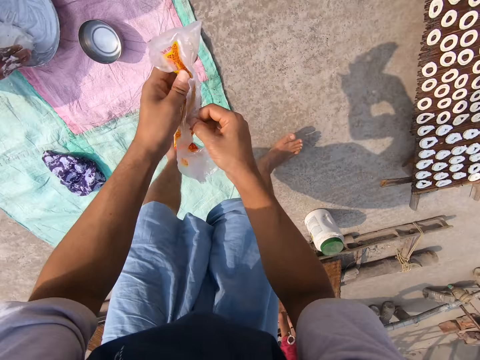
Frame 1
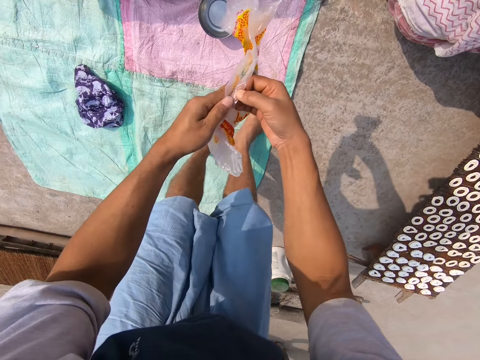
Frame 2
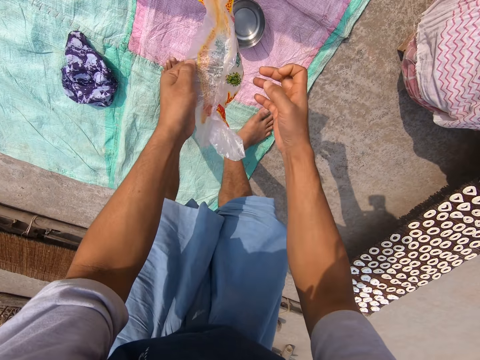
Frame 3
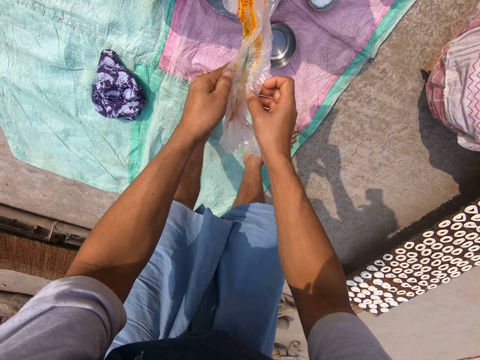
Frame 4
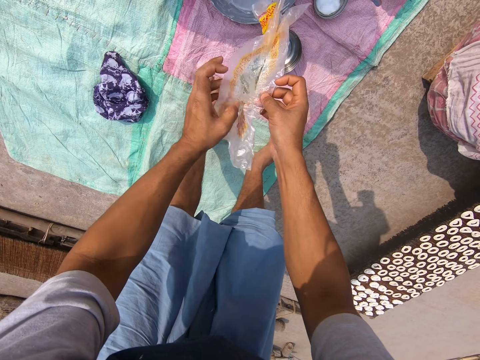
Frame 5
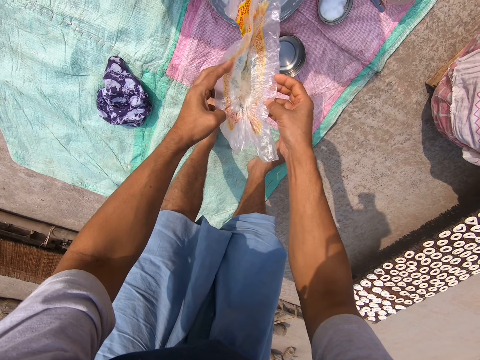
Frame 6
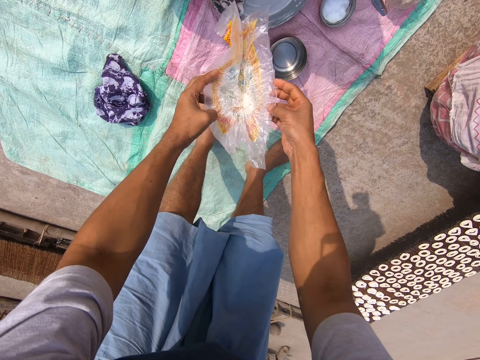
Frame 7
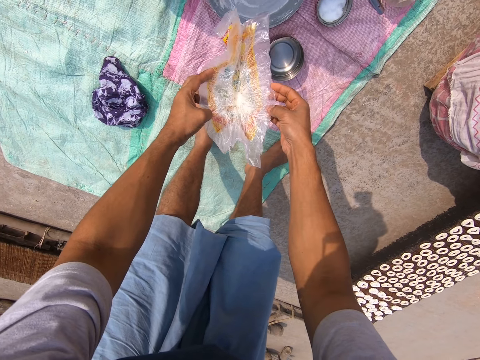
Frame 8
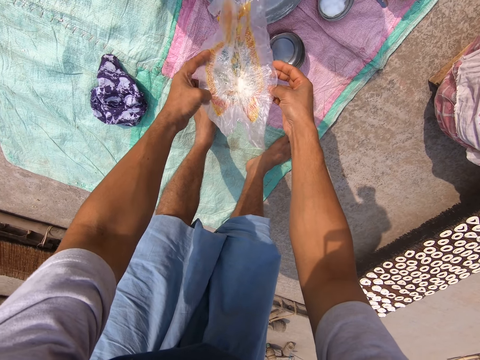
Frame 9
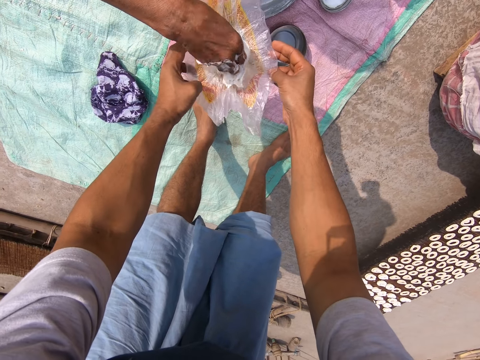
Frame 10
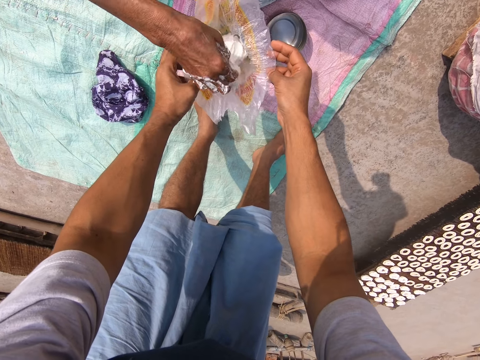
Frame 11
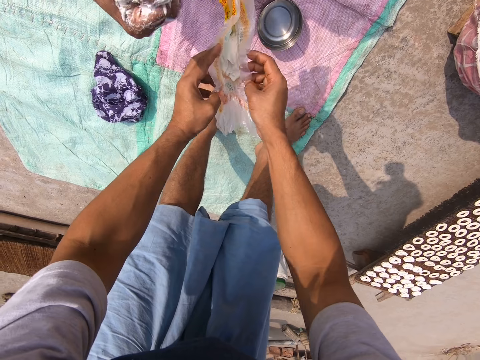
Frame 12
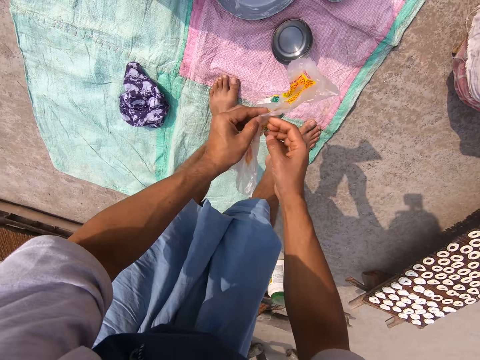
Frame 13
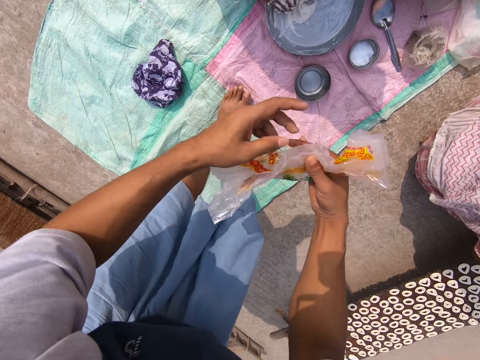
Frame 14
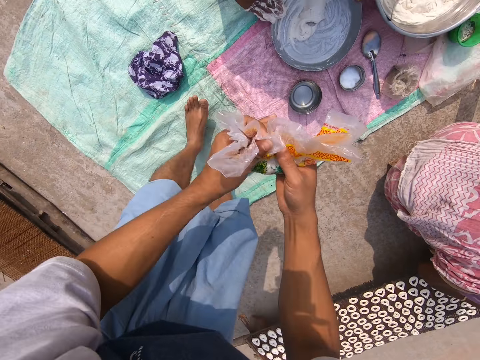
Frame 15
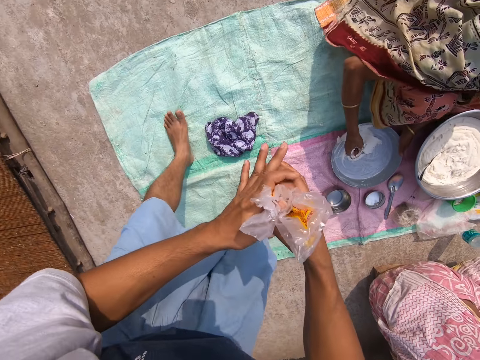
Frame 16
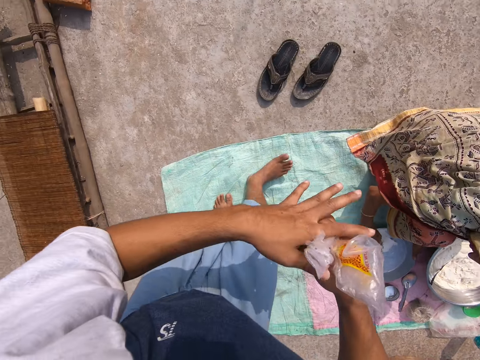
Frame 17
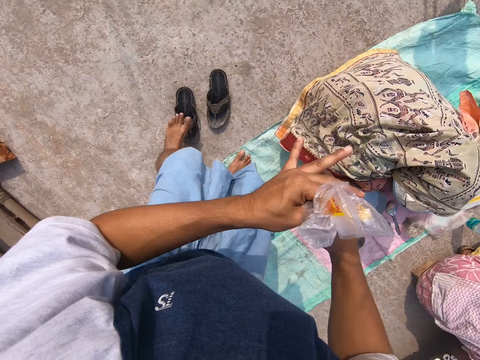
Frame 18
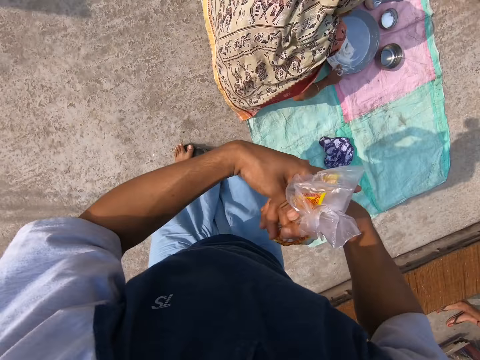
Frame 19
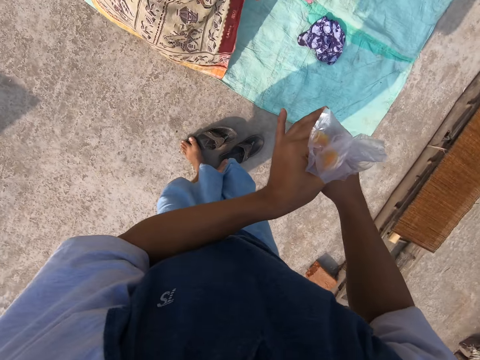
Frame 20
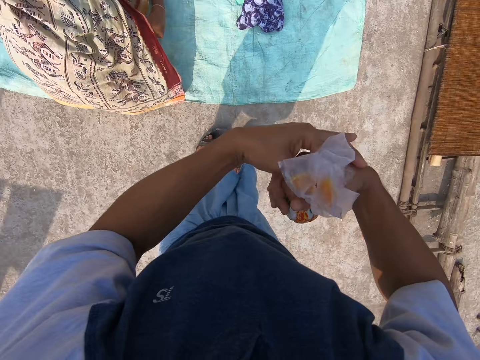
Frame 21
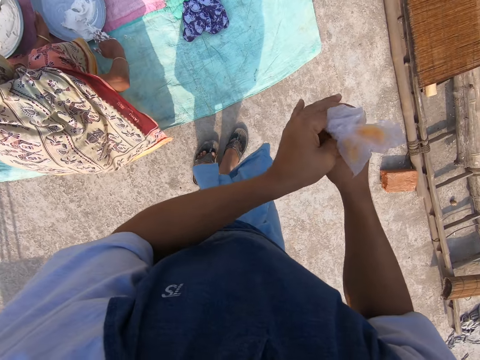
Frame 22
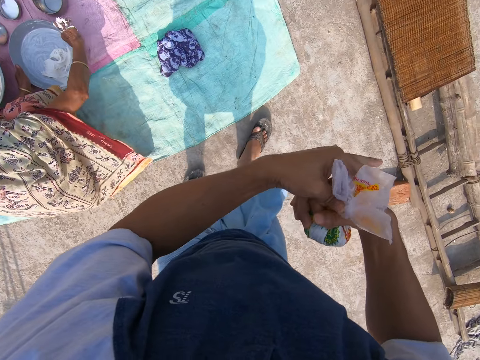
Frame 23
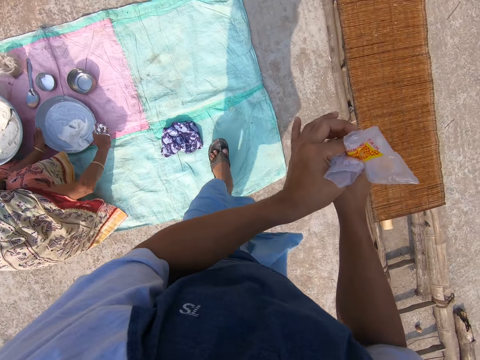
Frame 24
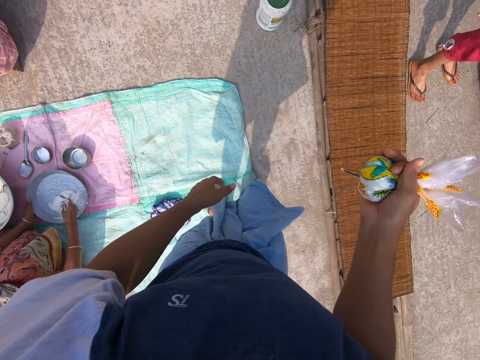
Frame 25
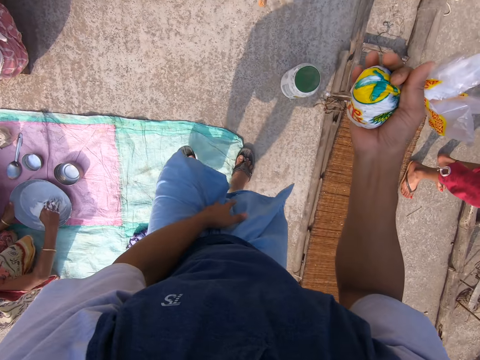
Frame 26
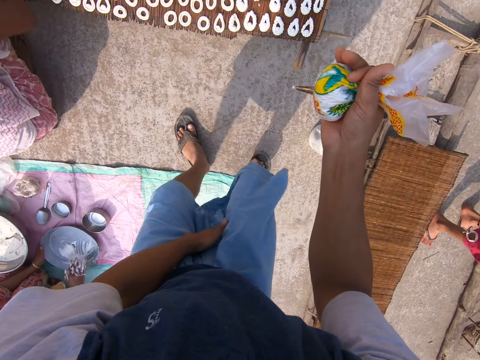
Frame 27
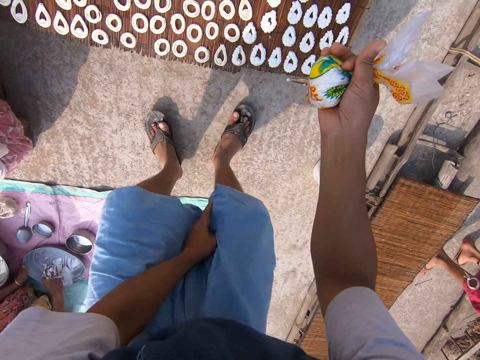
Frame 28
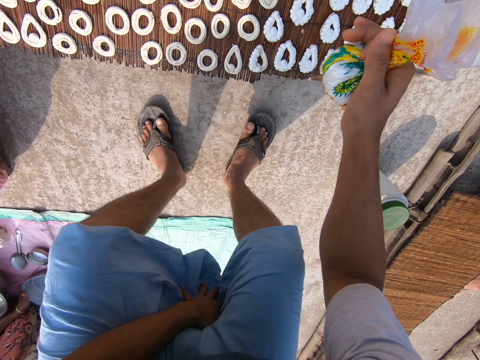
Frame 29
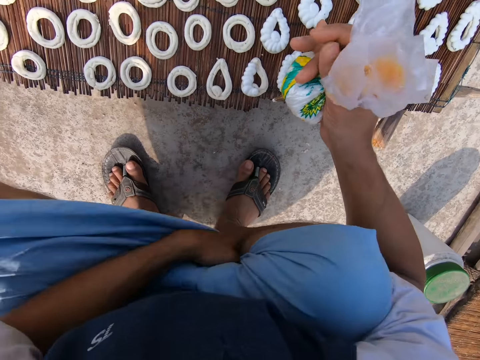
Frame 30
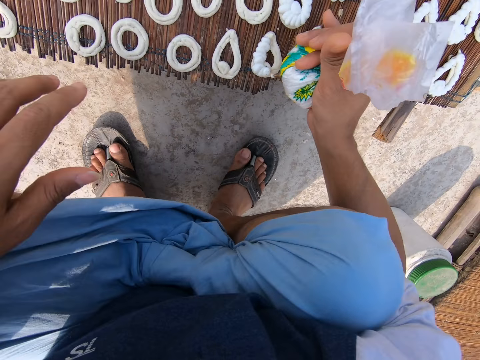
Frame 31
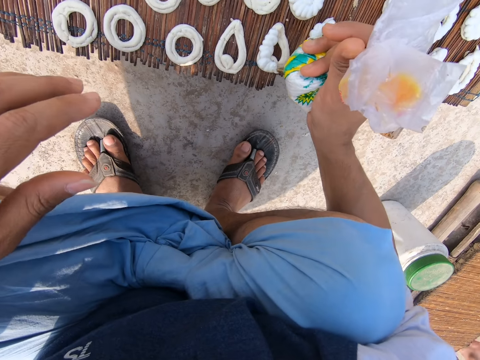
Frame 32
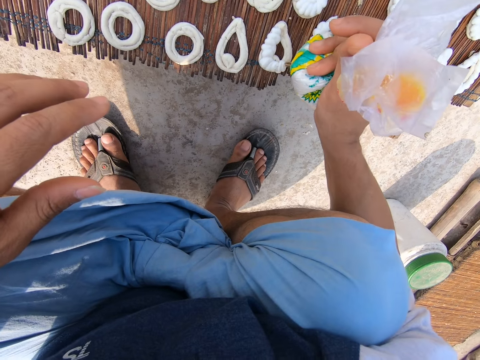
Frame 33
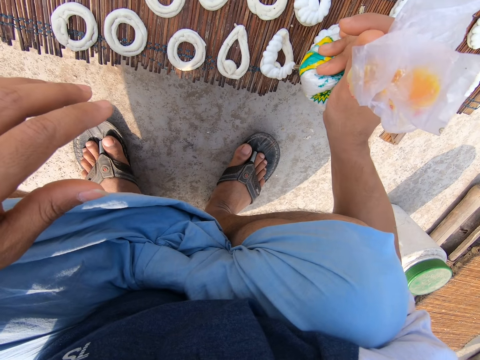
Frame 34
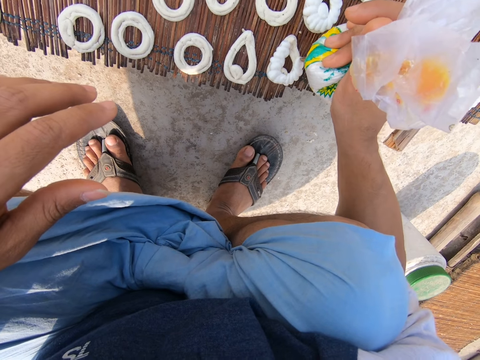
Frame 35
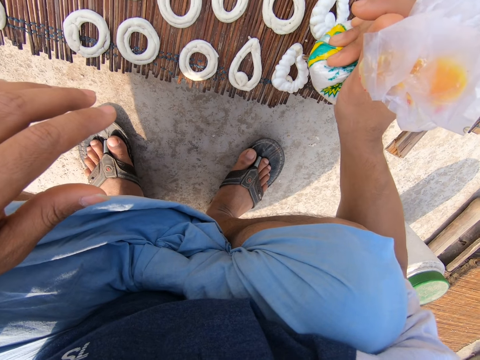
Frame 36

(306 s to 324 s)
The camera wearer stands on a mat with the frosting nylon in his hands. He unfolds paper. A woman puts frosting in the nylon with her right hand. The camera wearer closes the nylon with his hands. He folds paper. He ties the nylon with his hands. He wears slippers on the floor. He folds paper. He walks towards the murukku. He squats in front of the murukku mat. He applies frosting from the nylon on the murukku with his right hand. He makes donuts with dough.

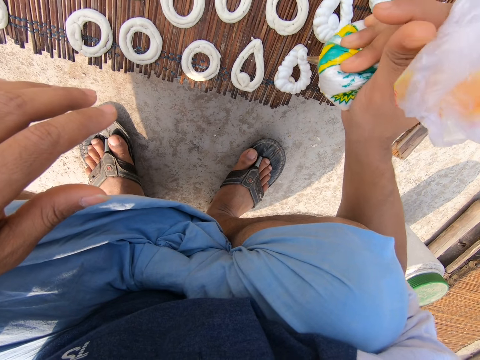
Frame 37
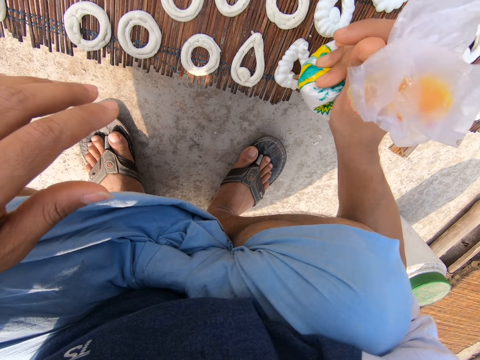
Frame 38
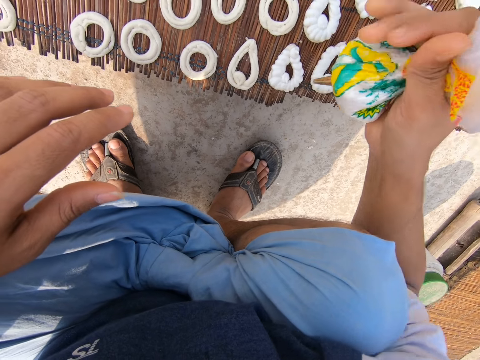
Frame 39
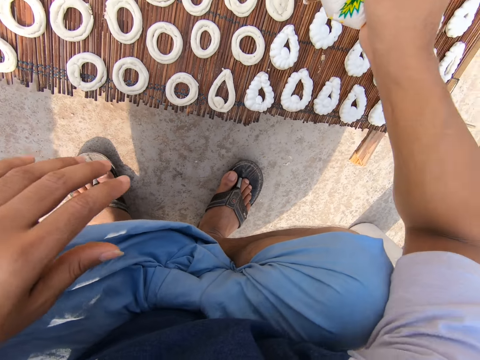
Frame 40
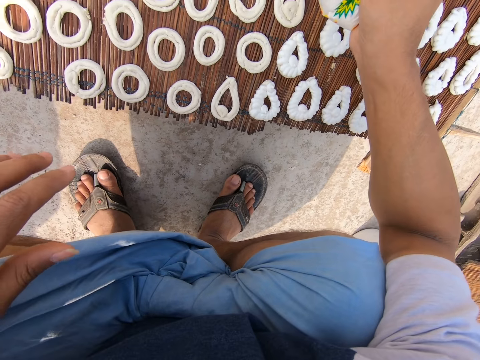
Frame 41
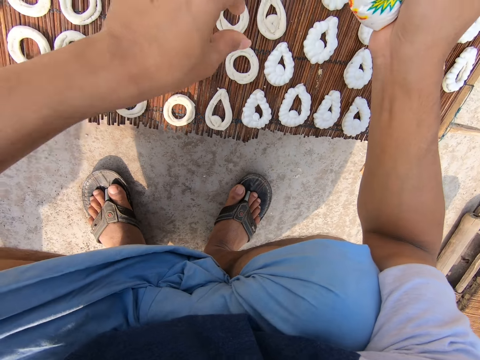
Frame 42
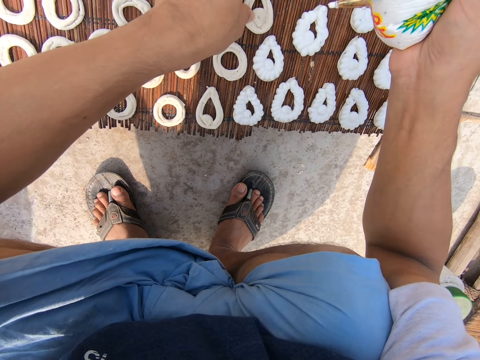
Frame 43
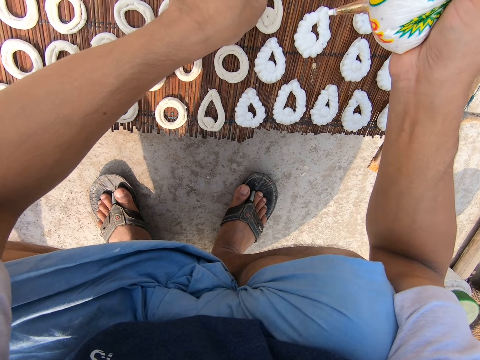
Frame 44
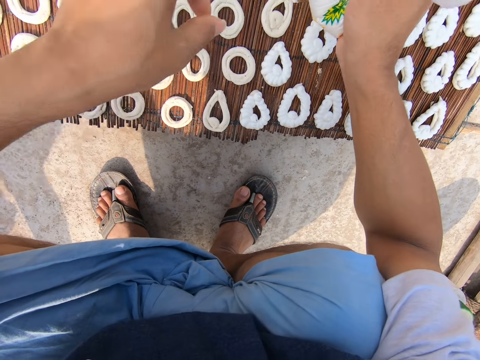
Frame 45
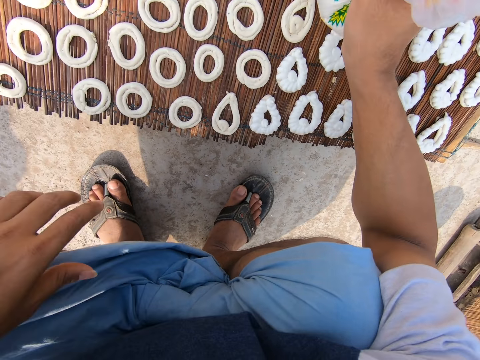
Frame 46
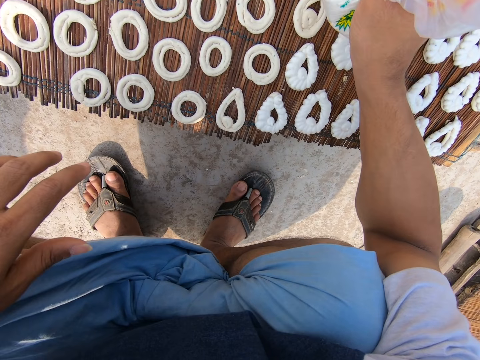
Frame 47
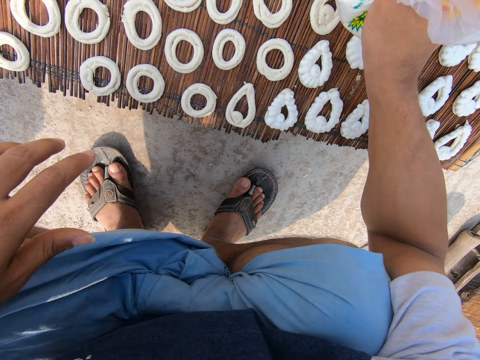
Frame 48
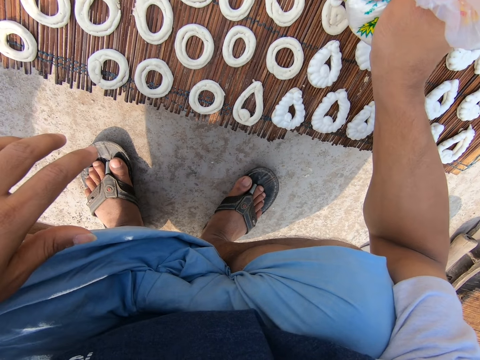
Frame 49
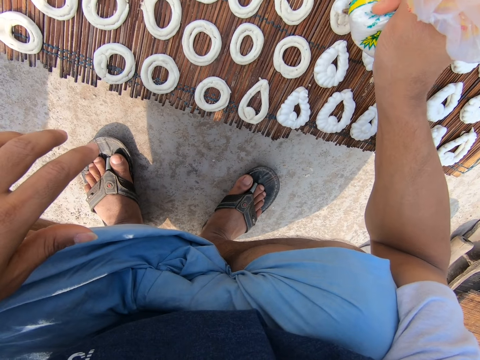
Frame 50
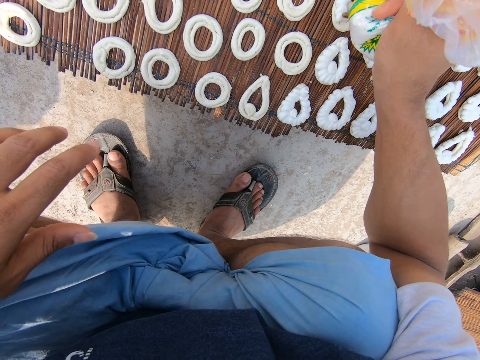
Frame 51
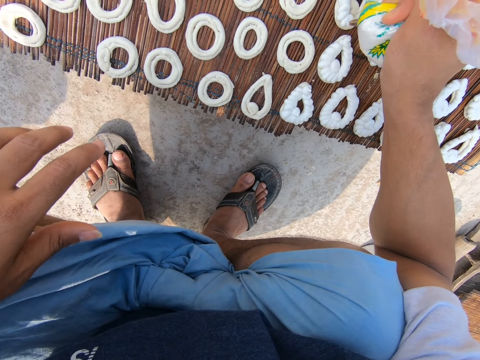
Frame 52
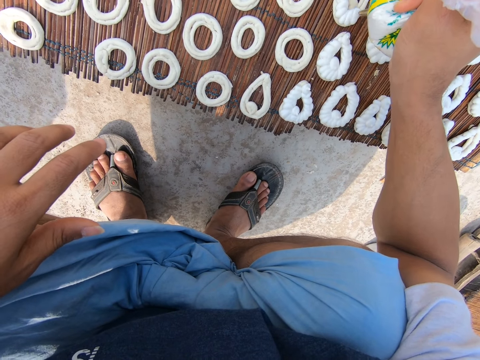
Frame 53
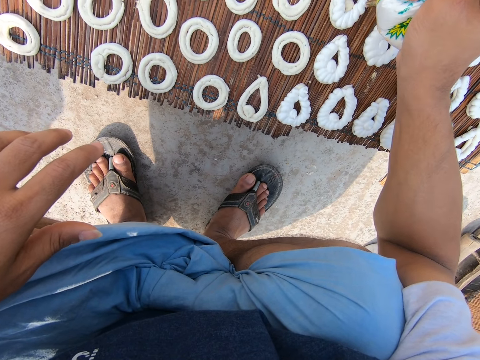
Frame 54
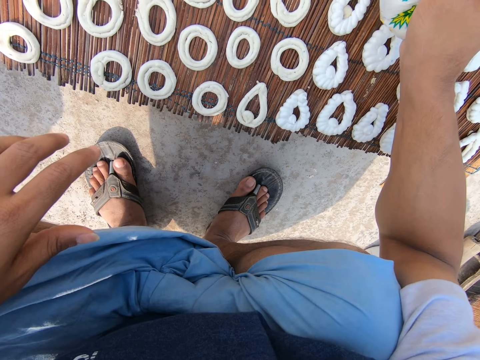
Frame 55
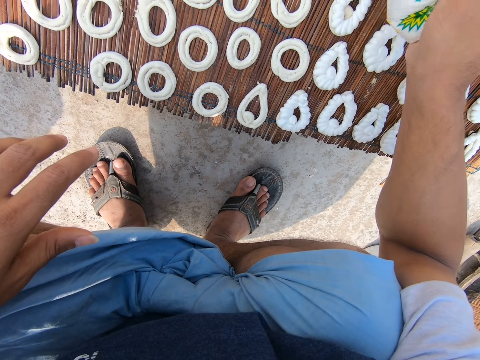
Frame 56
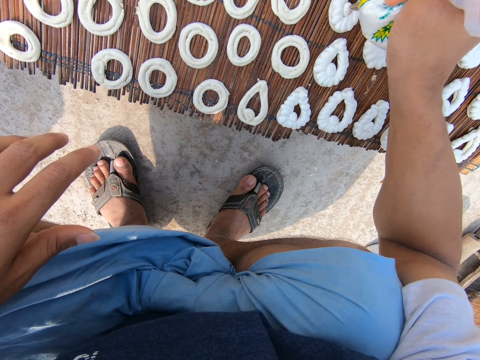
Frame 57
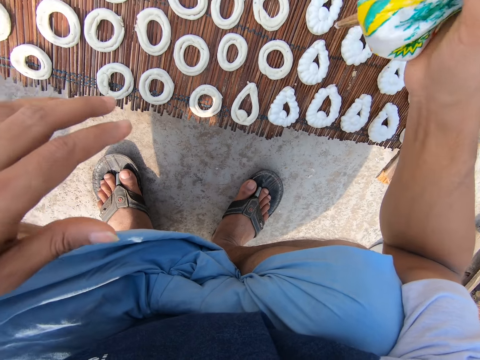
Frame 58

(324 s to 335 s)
The camera wearer adjusts a murukku on the mat with his left hand. He touches paint with his hands. He applies frosting from the nylon on the murukku with his right hand. He makes donuts with dough.
